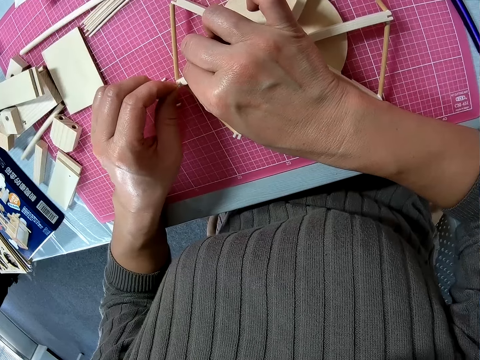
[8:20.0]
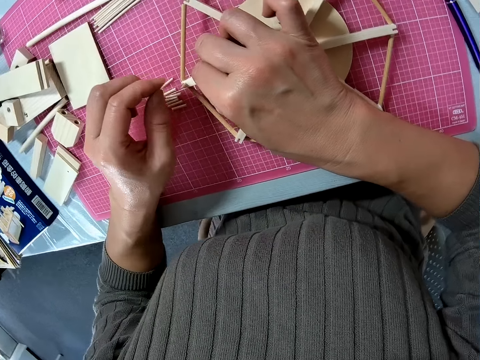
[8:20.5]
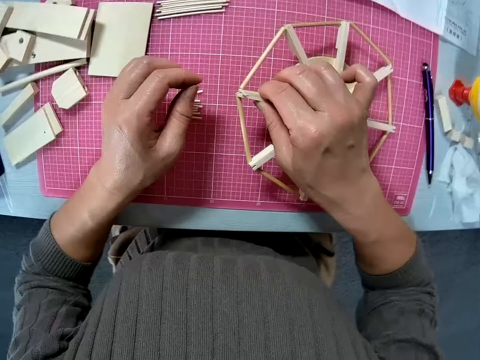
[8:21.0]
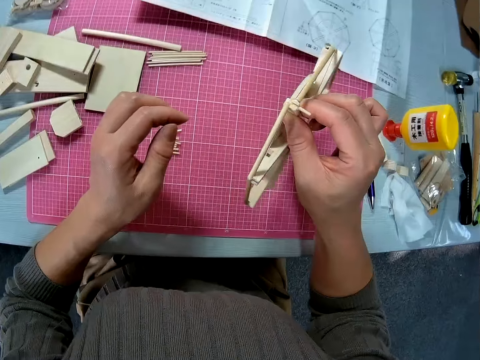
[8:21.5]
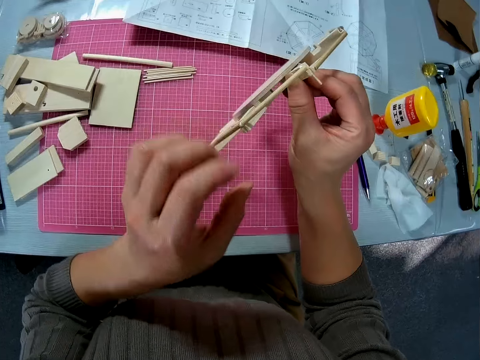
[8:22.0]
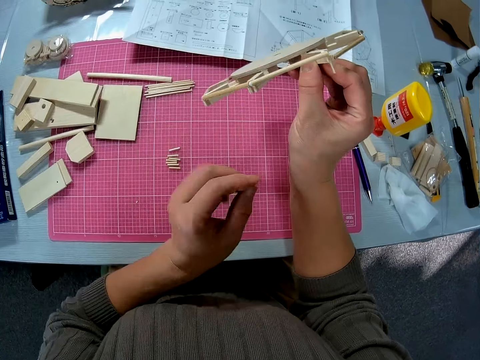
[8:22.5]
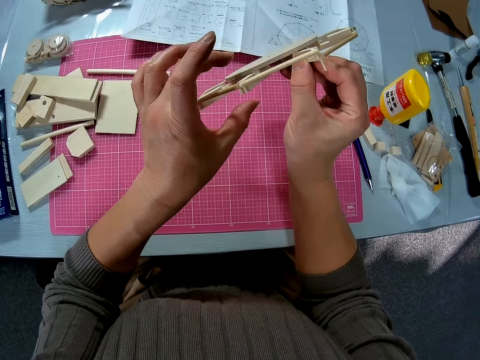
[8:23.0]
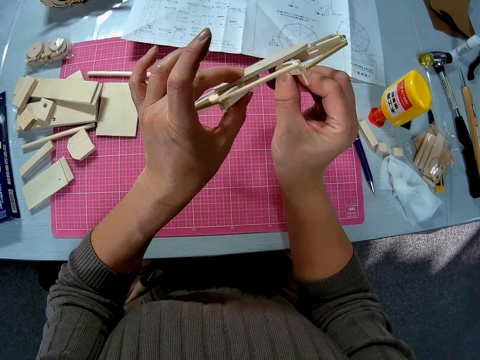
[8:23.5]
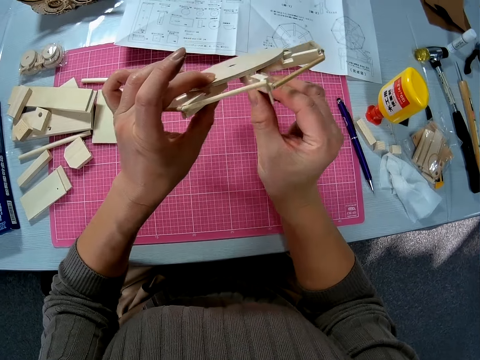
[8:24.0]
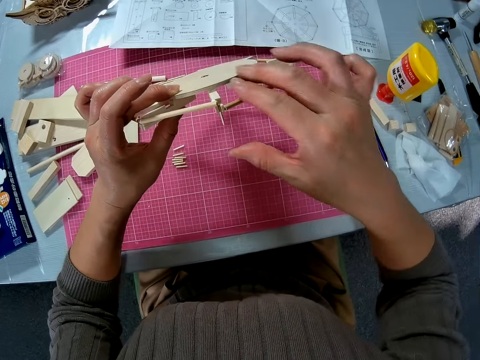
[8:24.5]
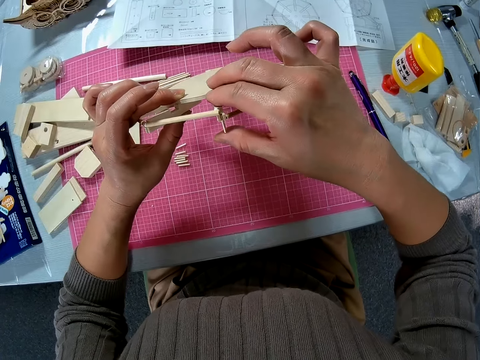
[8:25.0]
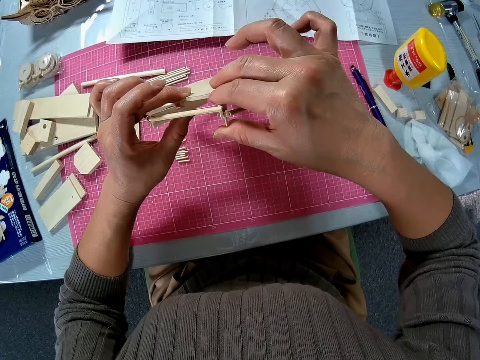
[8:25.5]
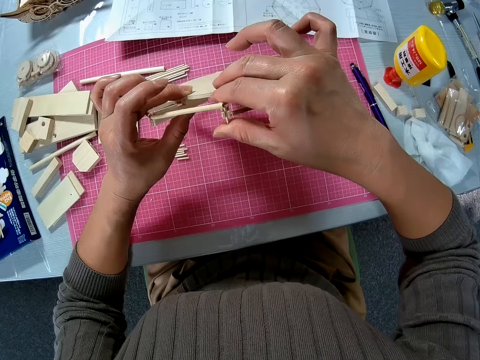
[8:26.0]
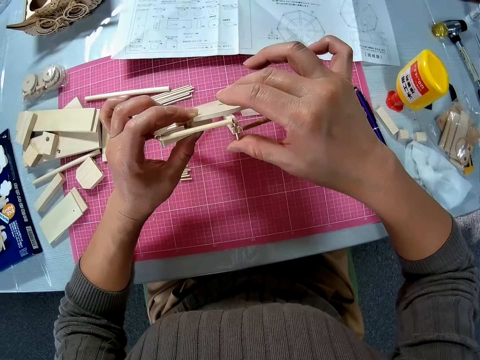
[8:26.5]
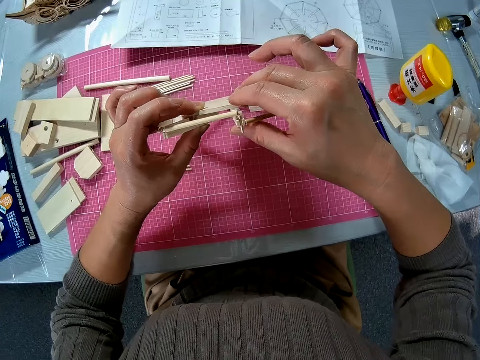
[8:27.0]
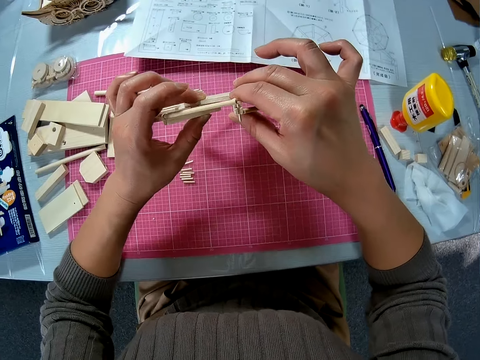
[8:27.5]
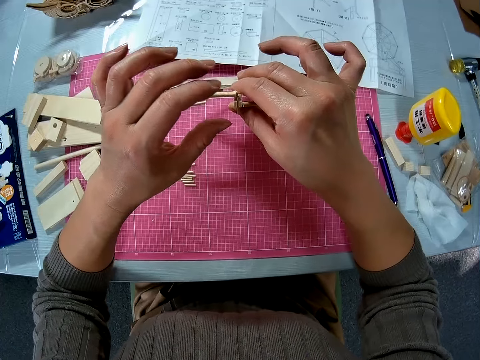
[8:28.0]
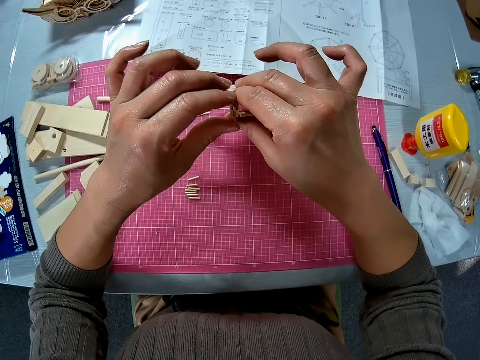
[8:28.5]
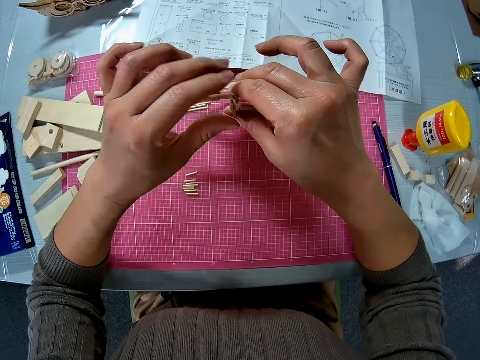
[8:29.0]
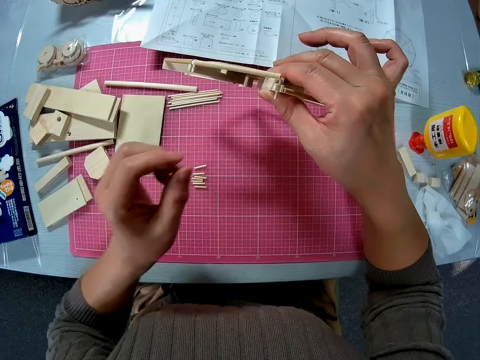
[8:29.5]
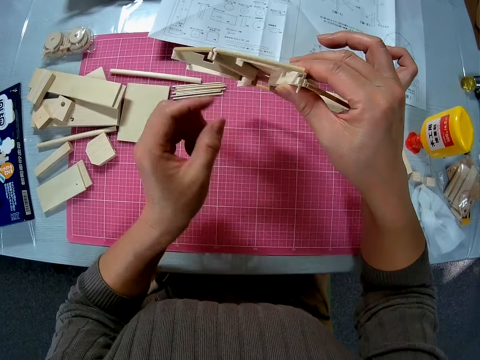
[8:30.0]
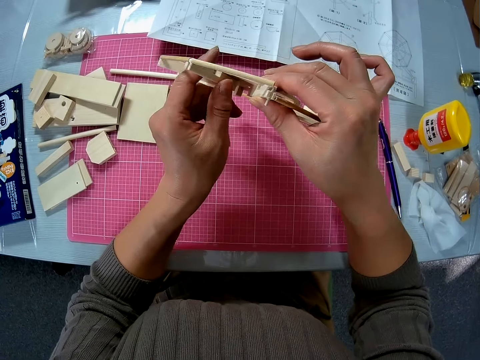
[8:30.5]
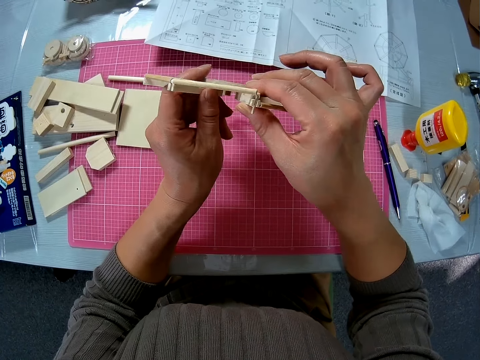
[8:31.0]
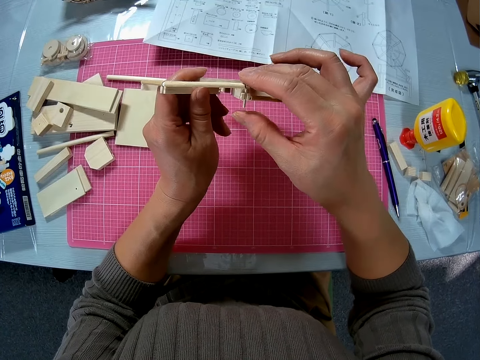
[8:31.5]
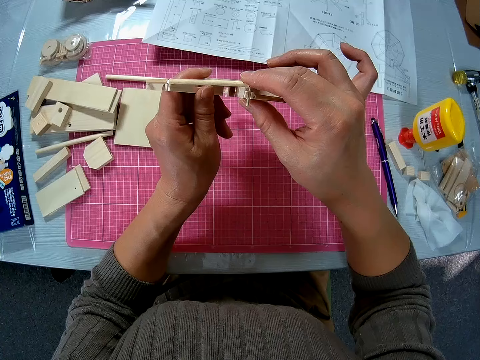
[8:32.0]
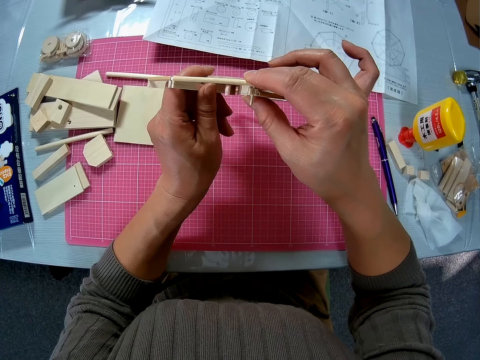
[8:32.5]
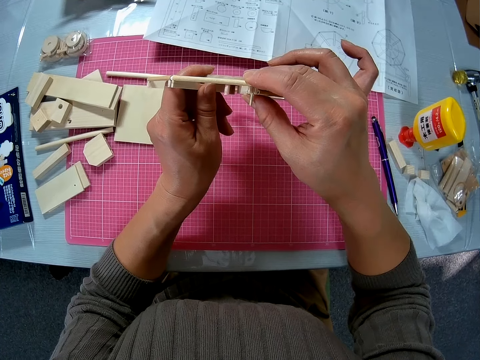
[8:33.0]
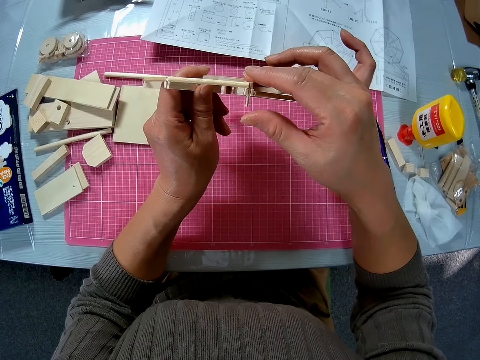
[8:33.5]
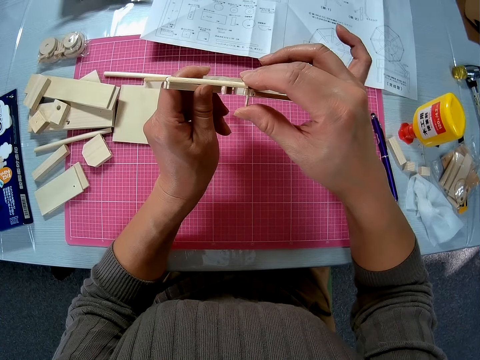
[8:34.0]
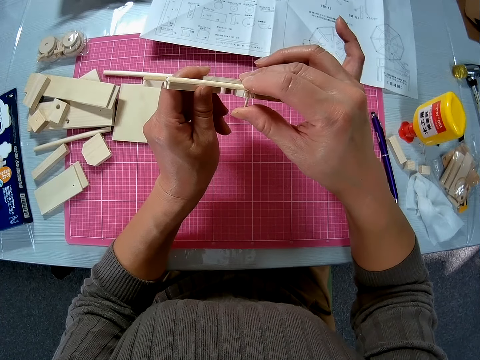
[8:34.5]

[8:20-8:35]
The camera wearer lifts the circular wood piece. They flip a wood pet model with a hand. They adjust the small wood piece on the circular wood piece. They adjust the wood pet model on a hand.

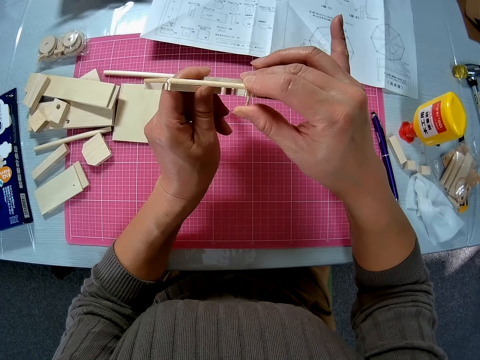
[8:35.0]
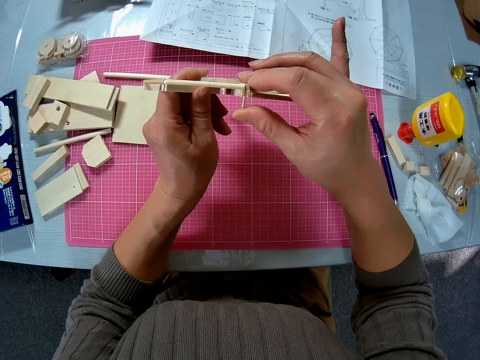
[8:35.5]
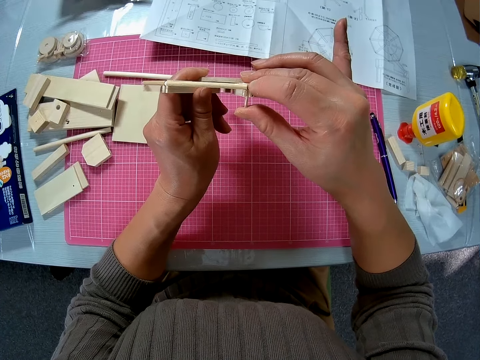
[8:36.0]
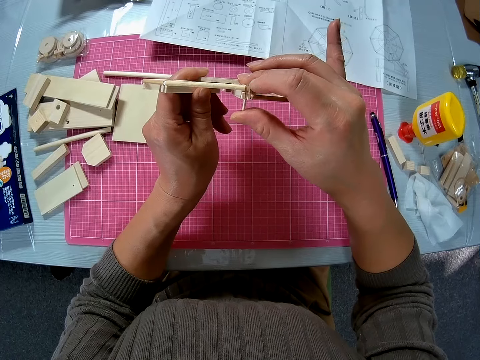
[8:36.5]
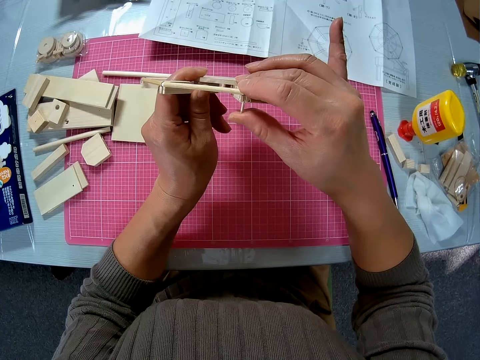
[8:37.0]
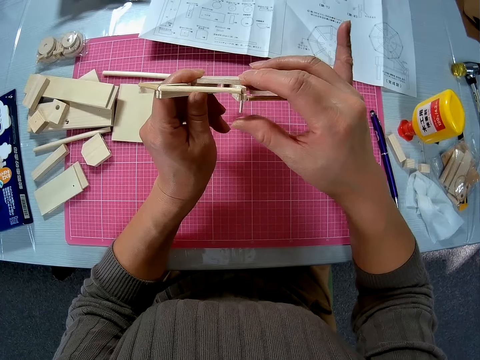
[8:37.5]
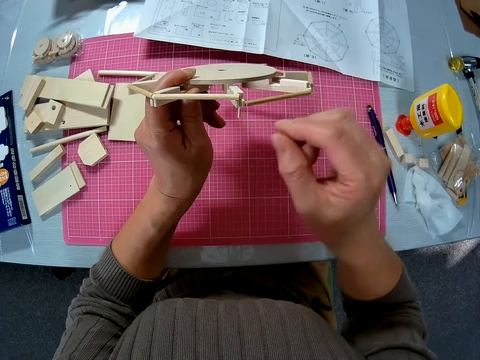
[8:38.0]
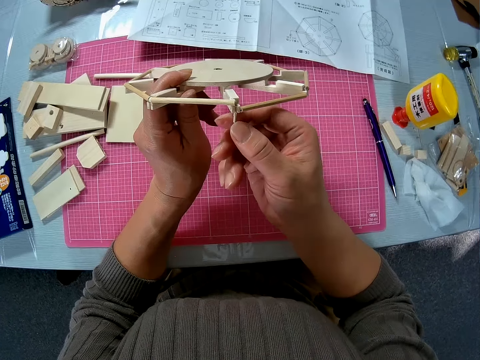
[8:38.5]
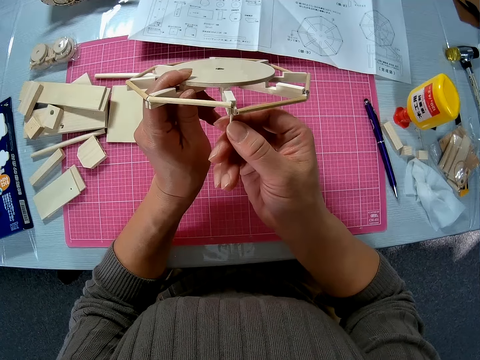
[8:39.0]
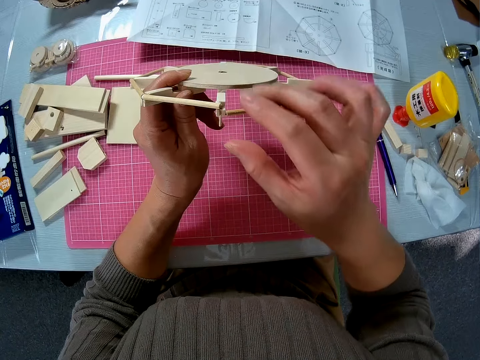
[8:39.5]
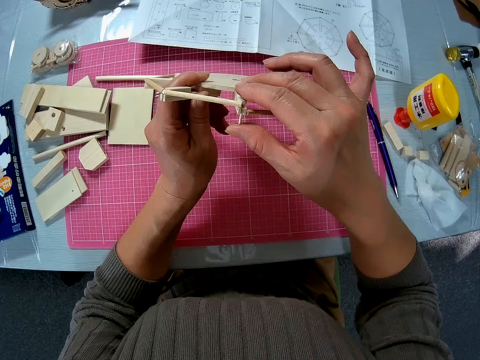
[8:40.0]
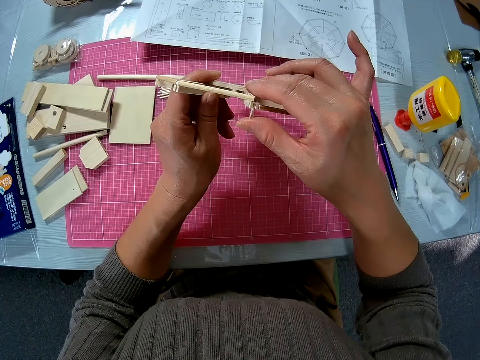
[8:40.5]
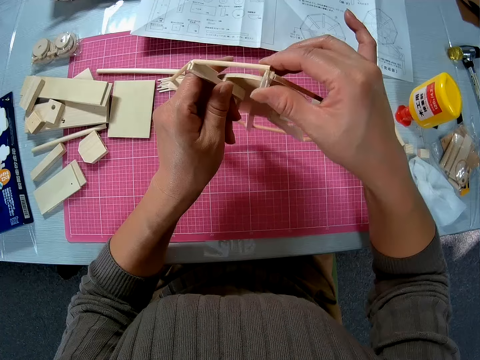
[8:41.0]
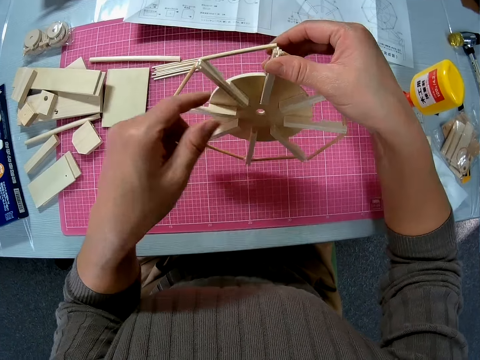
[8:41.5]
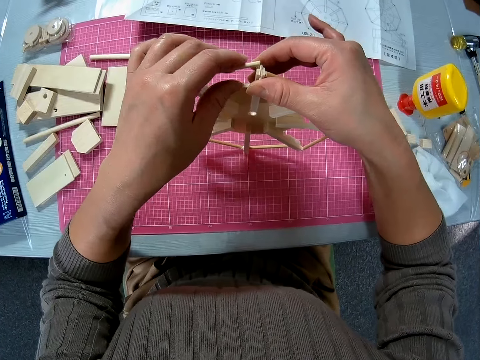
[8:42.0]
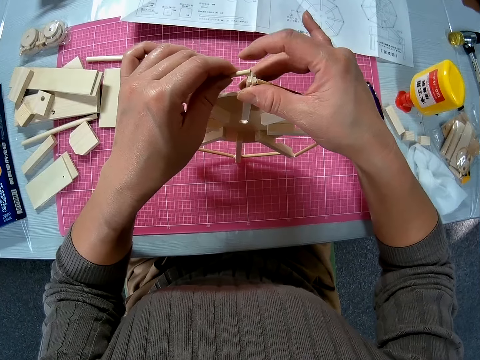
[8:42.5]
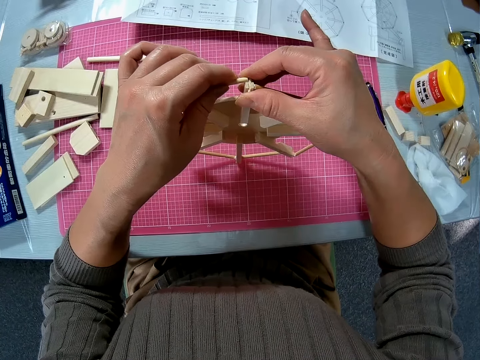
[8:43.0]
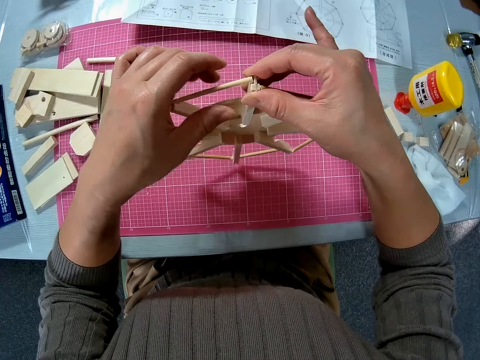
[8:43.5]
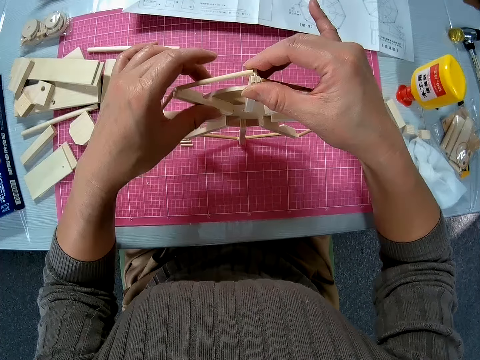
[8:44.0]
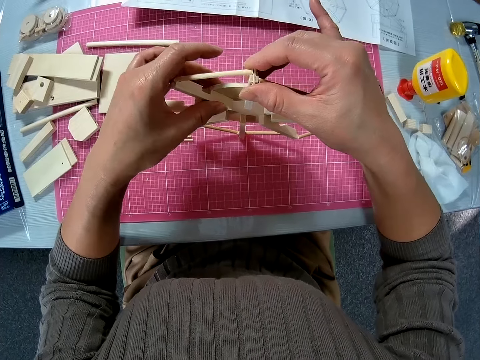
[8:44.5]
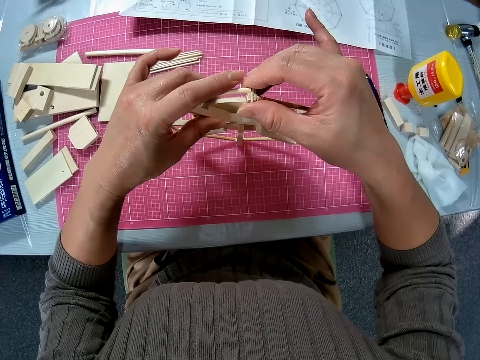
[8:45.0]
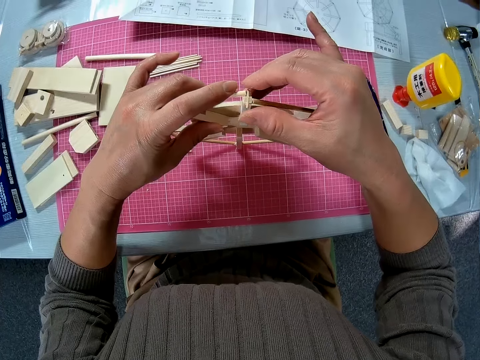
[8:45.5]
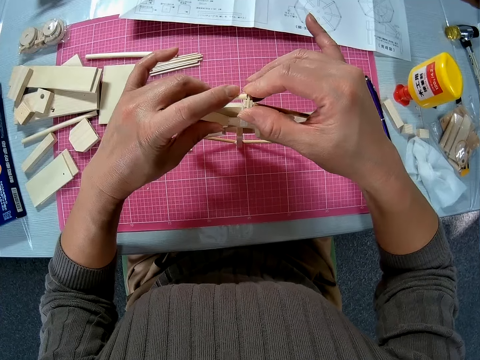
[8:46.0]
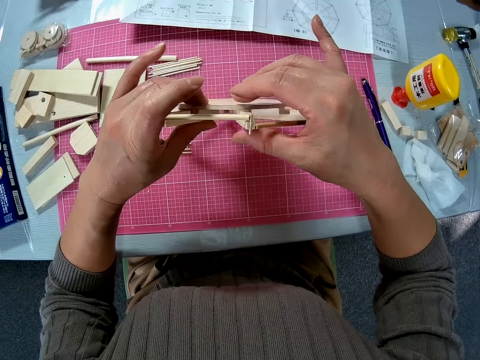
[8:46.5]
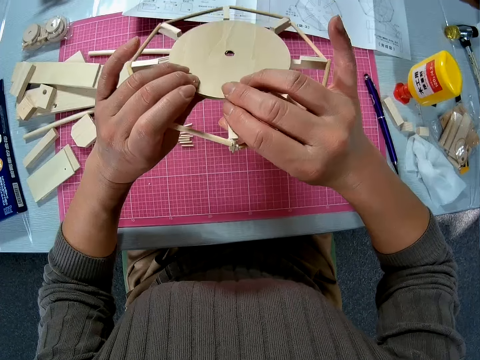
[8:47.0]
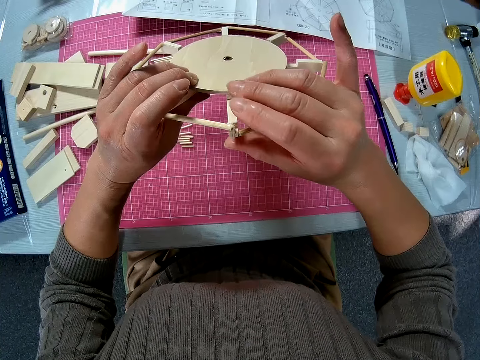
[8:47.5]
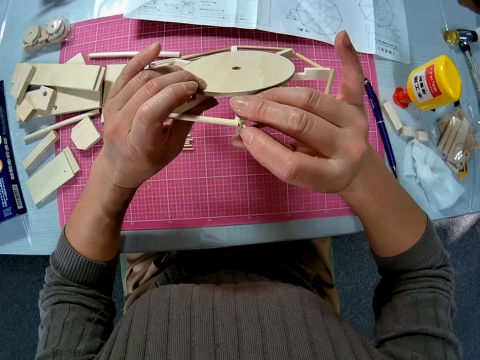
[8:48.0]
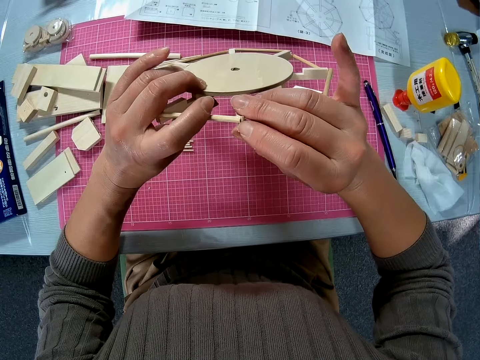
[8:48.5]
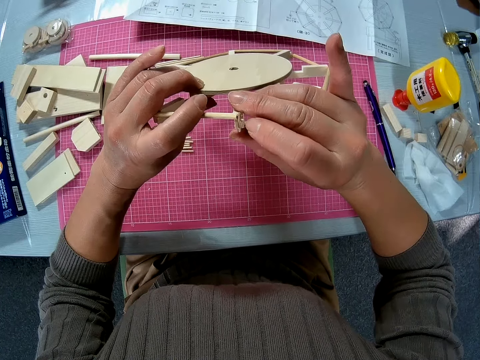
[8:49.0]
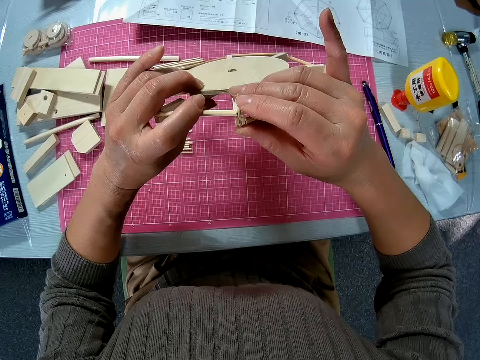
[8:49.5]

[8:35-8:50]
The camera wearer adjusts a wood rod on a wood pet model. They flip the wood pet model with a hand. They put down the wood pet model on a cutting mat. They flip the wood pet model with a hand.
